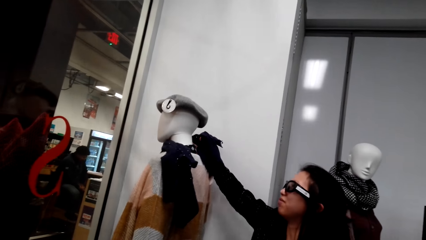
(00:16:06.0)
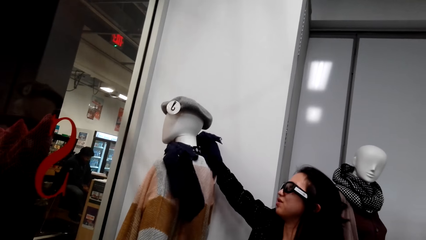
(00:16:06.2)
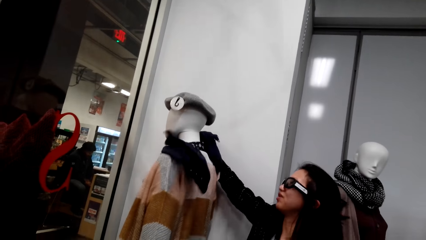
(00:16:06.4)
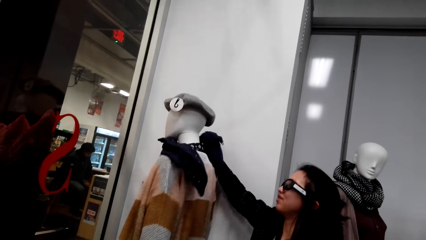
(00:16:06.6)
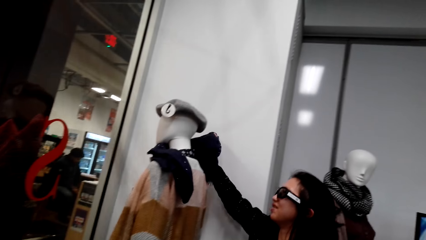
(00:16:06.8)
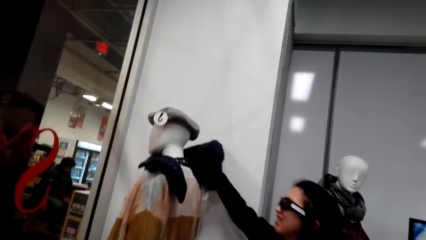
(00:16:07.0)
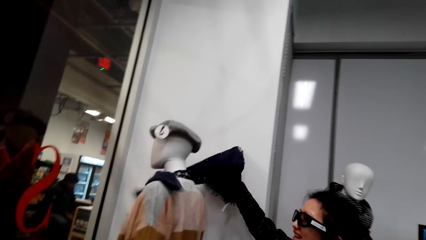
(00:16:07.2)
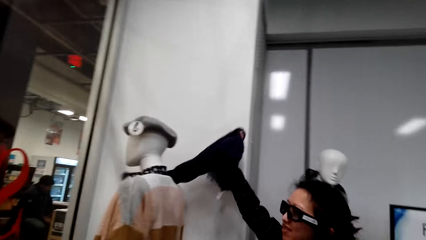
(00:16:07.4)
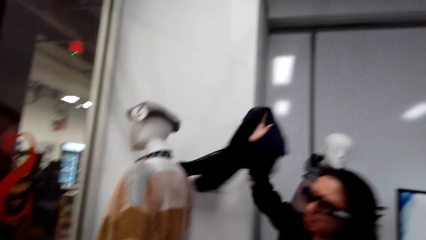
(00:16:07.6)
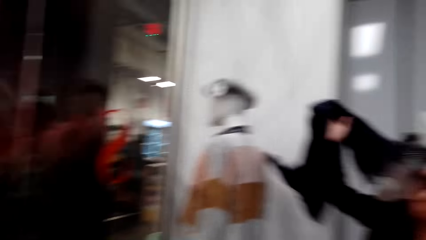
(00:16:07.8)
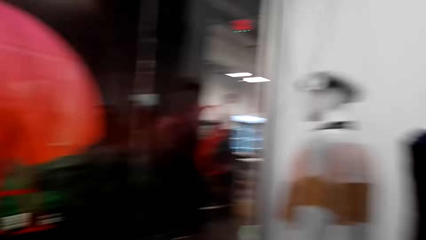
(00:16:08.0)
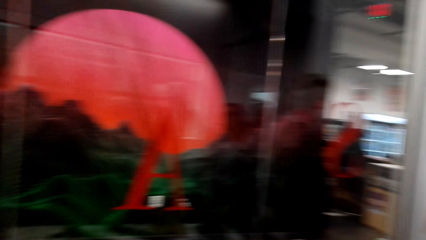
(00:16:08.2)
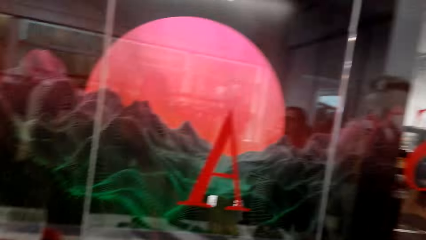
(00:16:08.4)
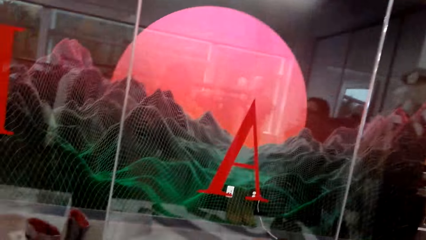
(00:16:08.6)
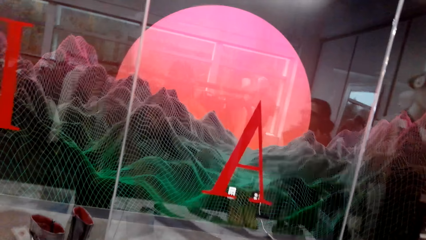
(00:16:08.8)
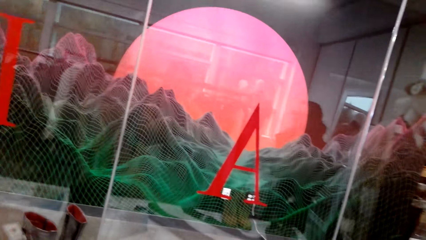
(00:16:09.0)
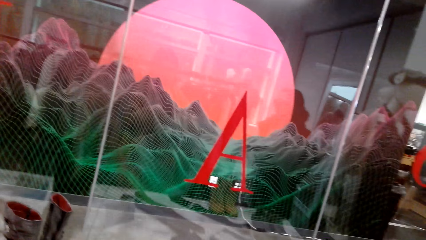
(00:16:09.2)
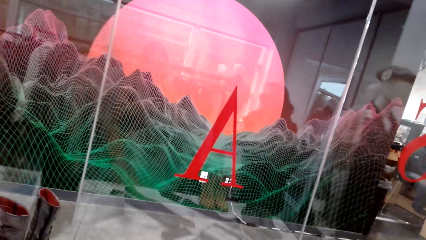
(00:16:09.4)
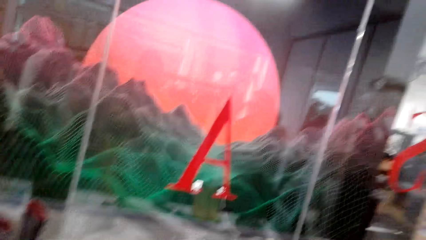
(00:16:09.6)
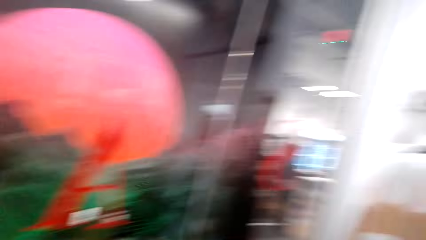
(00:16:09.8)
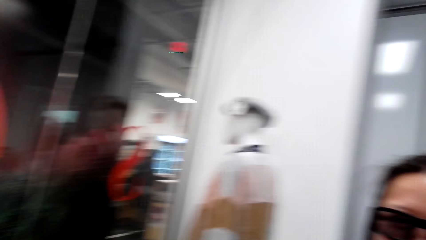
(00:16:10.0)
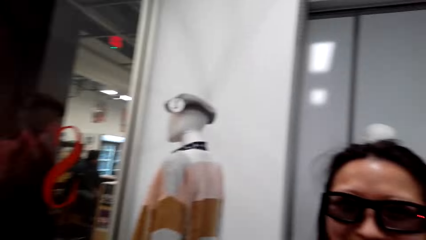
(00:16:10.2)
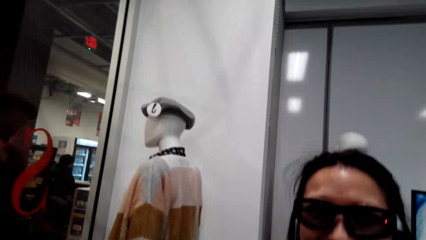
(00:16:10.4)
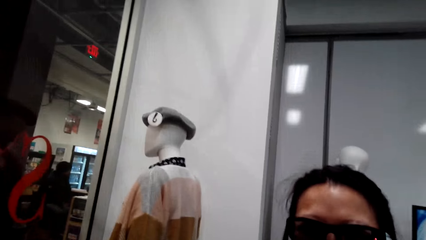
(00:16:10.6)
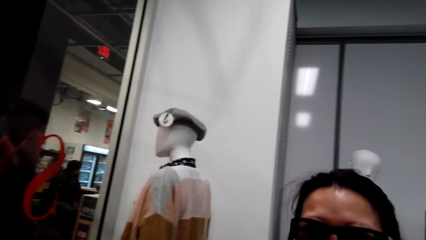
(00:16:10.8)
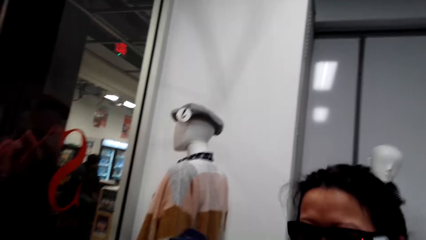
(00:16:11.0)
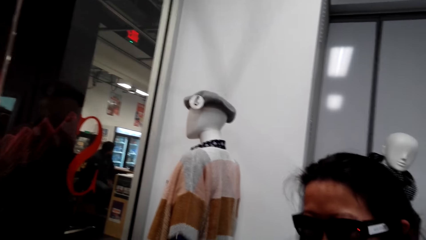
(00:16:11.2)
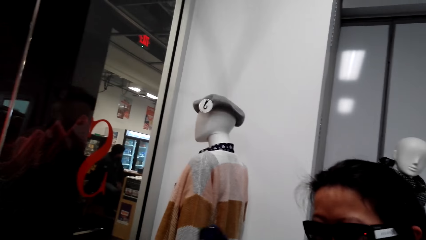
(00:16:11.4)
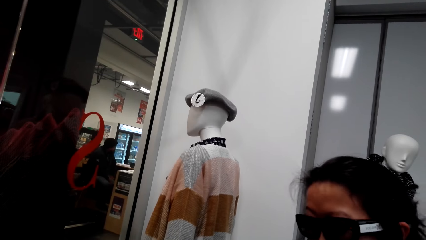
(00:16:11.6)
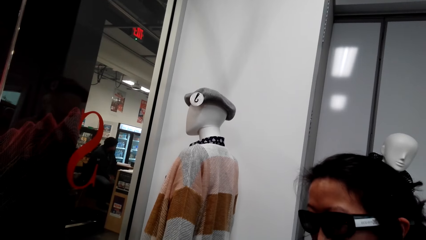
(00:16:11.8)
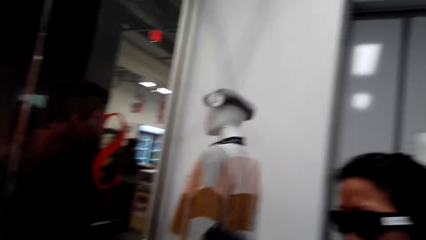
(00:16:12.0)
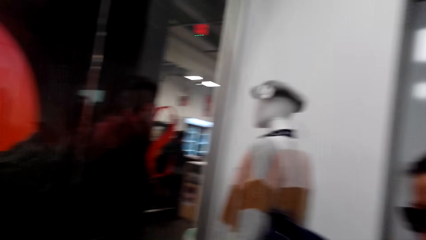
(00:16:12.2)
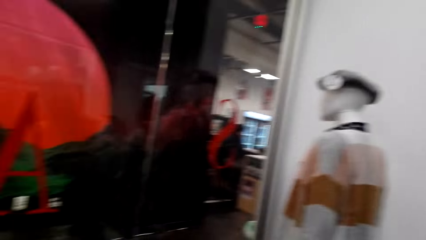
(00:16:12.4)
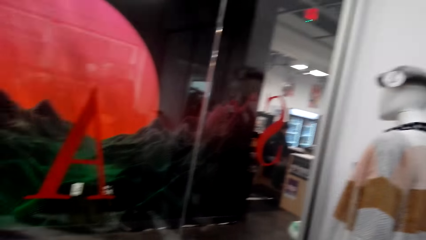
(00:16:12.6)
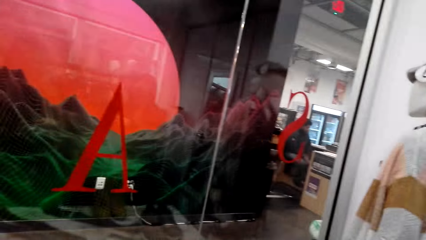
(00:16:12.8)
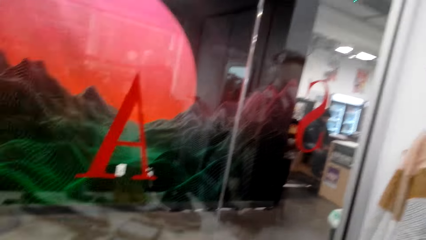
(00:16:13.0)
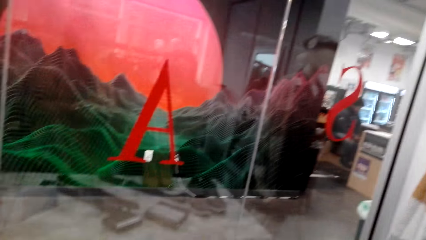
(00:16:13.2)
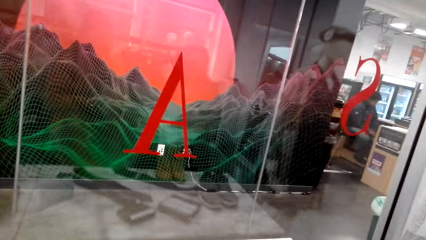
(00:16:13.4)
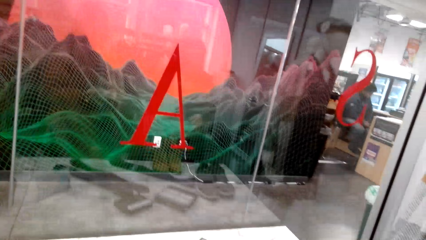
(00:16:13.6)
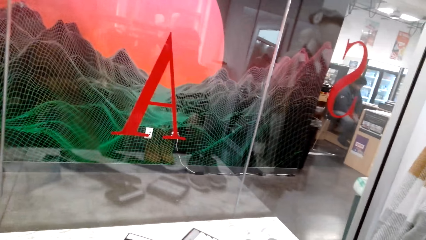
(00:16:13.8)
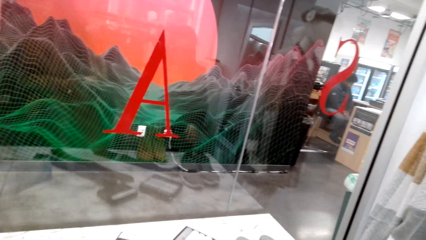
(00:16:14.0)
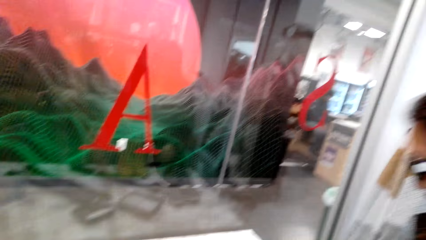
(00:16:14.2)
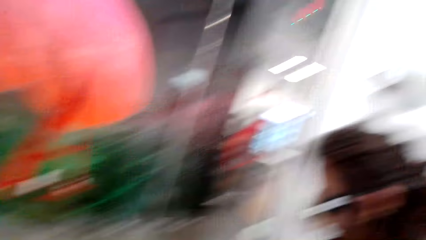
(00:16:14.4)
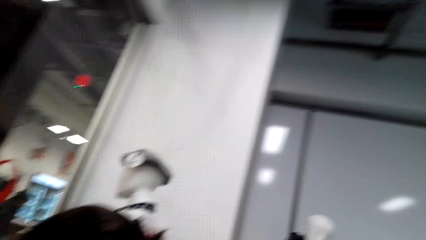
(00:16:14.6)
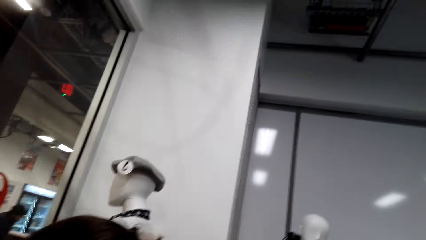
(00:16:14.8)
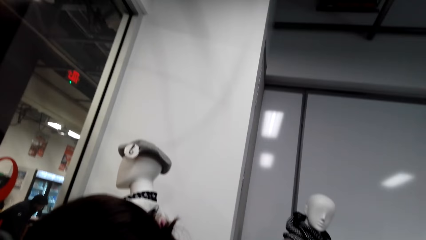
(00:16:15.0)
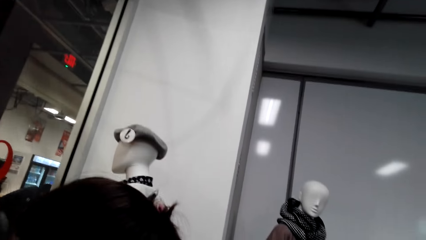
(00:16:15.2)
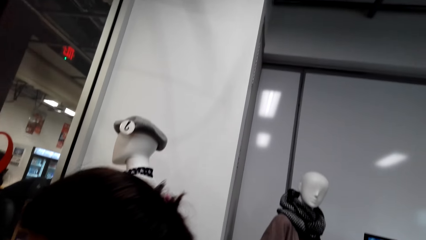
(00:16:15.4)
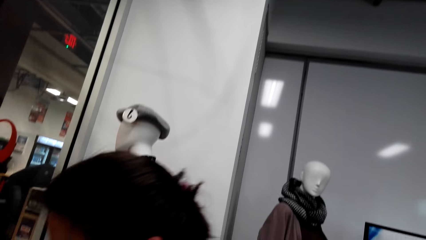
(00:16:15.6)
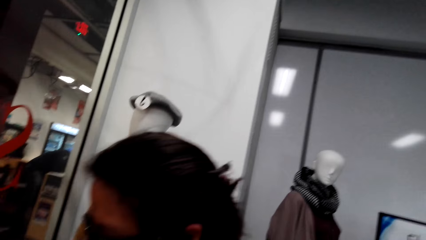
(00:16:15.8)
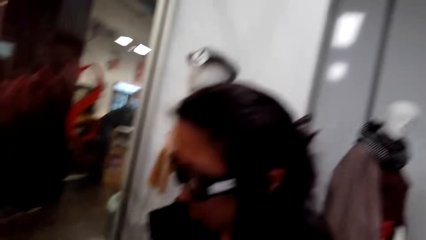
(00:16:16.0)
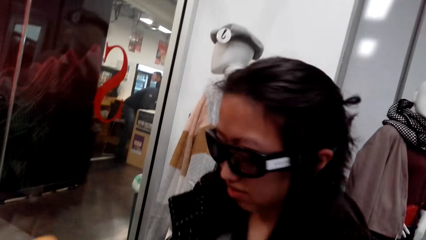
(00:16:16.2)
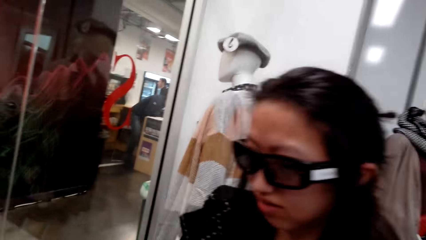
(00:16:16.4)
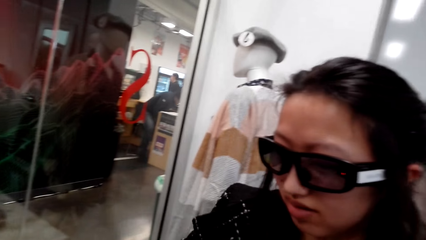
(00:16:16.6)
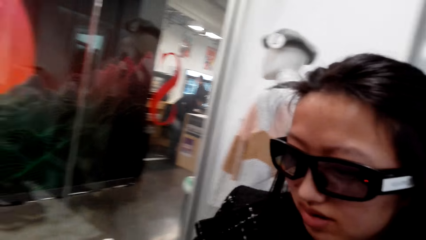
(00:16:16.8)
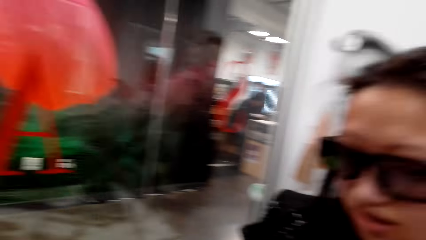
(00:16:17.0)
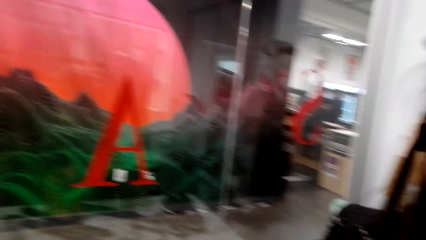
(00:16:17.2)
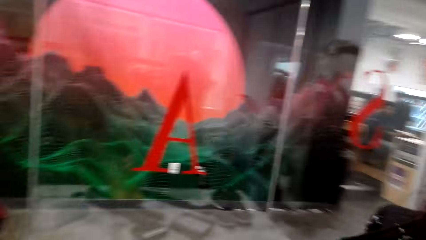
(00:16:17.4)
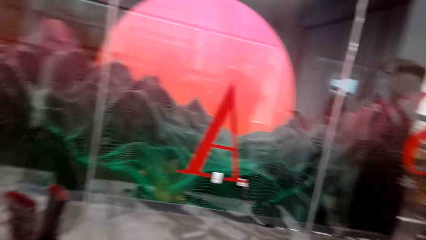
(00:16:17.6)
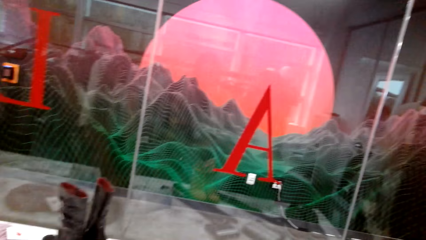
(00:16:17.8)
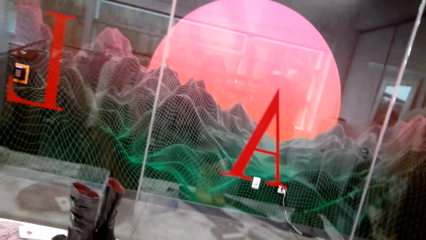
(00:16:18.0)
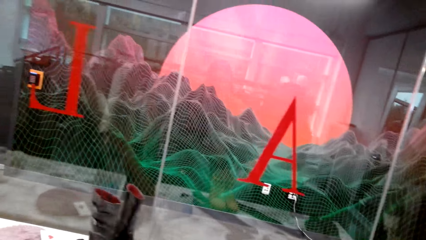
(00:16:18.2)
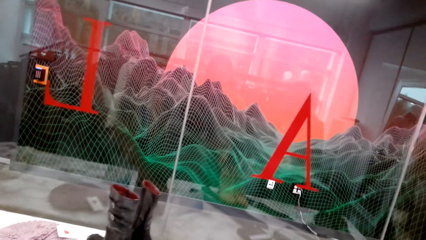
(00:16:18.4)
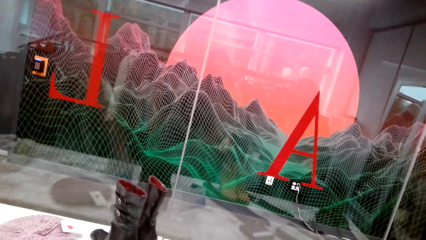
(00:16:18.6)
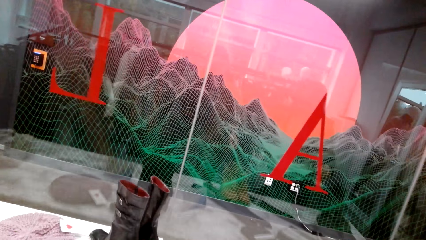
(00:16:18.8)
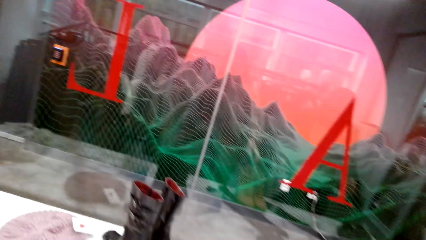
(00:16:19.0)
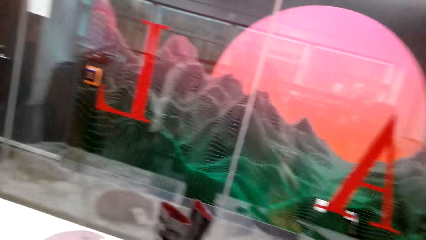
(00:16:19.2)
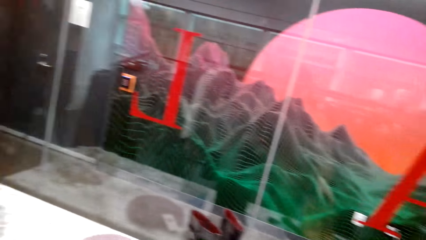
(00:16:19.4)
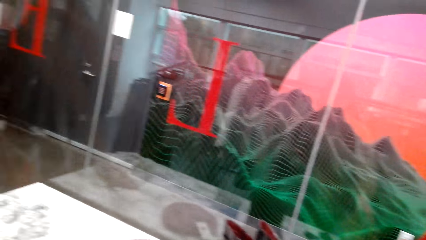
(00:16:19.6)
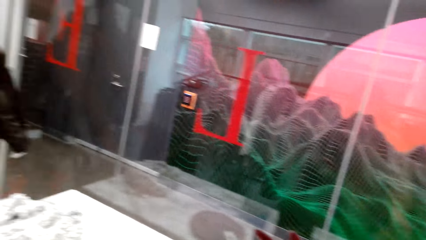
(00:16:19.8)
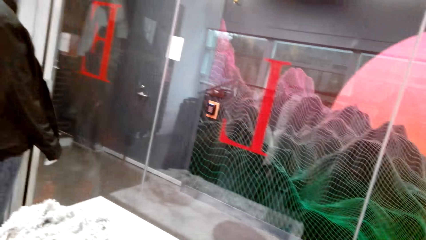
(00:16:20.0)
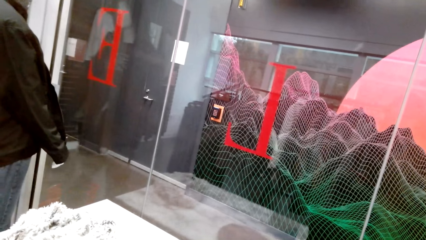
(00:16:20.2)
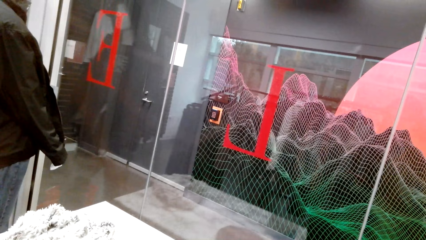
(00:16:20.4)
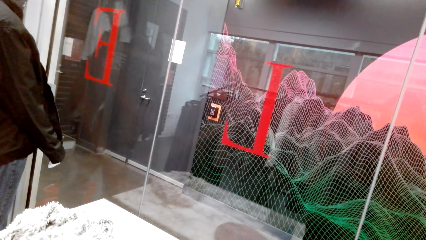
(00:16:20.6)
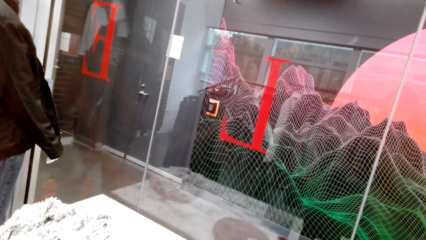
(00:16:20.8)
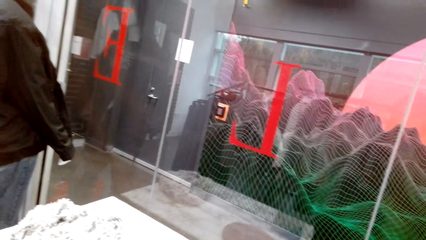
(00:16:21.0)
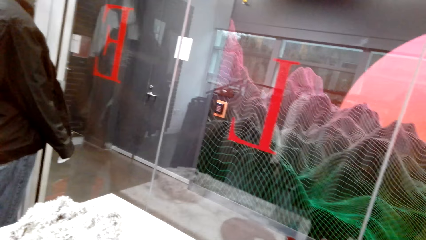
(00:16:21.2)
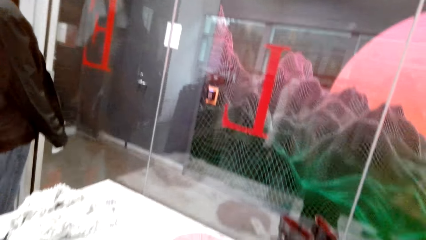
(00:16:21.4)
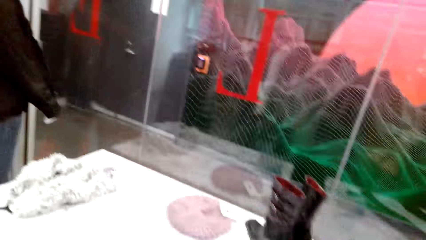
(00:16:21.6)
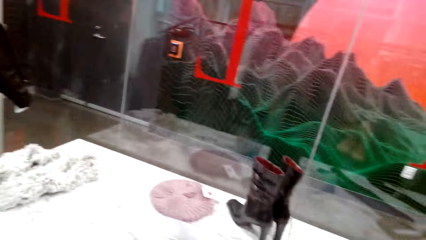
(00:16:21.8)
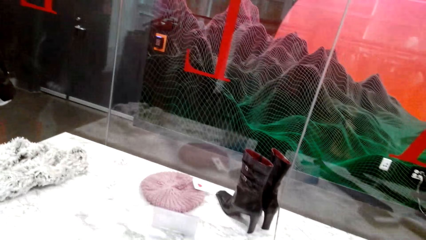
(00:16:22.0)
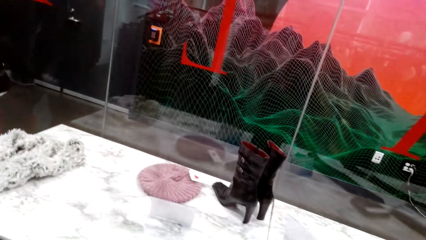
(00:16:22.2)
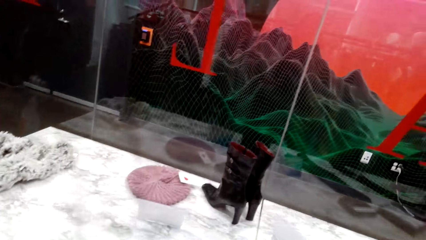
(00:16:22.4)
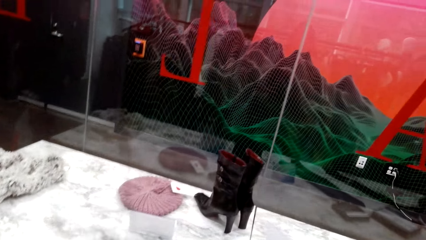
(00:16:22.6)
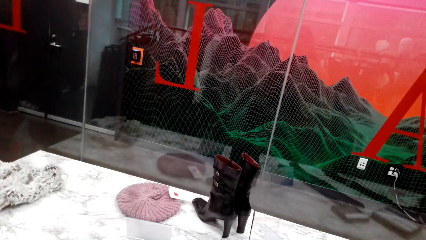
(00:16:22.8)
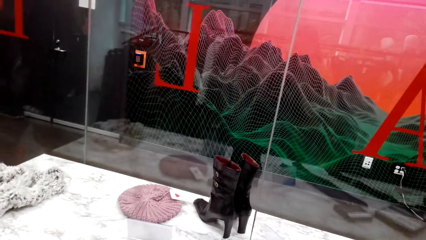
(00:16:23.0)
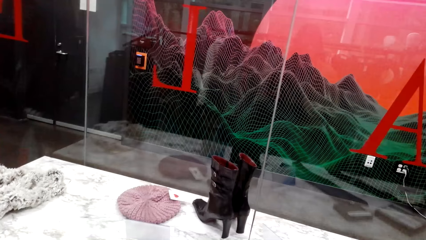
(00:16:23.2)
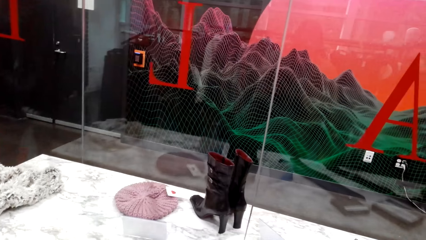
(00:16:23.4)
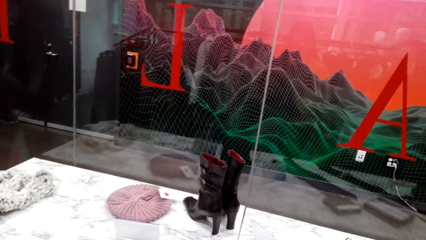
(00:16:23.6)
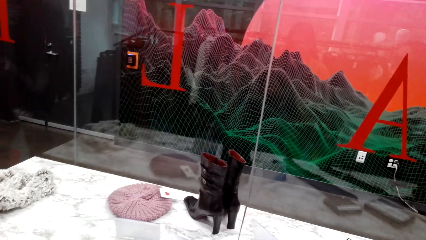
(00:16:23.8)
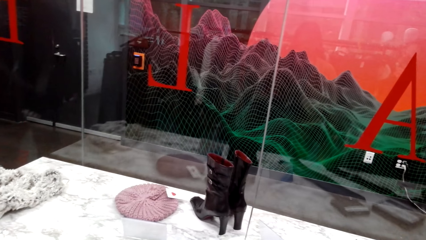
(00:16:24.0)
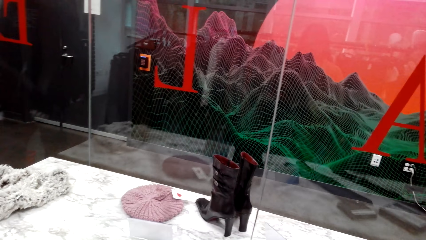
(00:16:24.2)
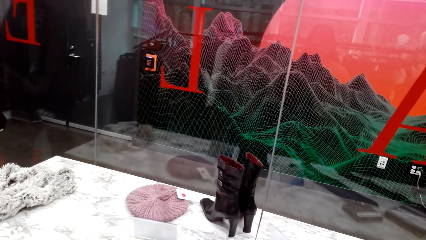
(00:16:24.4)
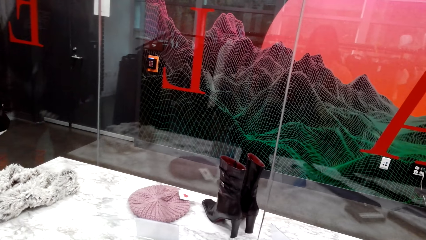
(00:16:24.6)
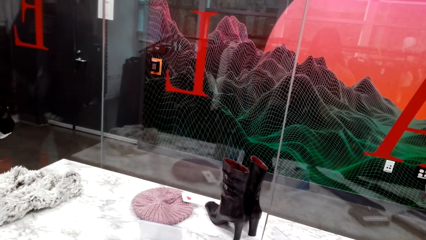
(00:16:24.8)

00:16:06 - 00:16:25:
A man talks to the camera wearer. The man removes the scarf from the mannequin. The camera wearer dialogues with the man. The man talks to the camera wearer. The camera wearer talks to the man. The camera wearer and the man listen to another person talk. The camera wearer looks at the items.
